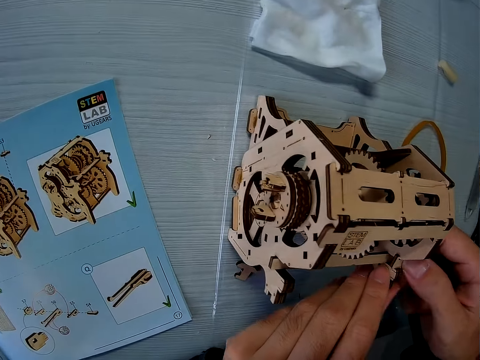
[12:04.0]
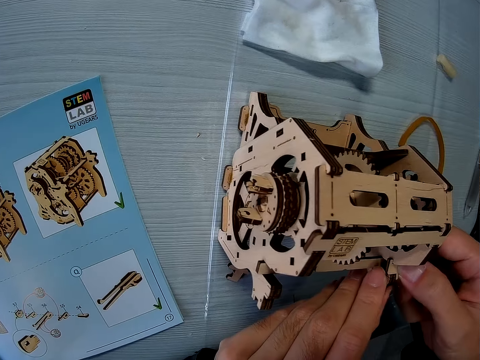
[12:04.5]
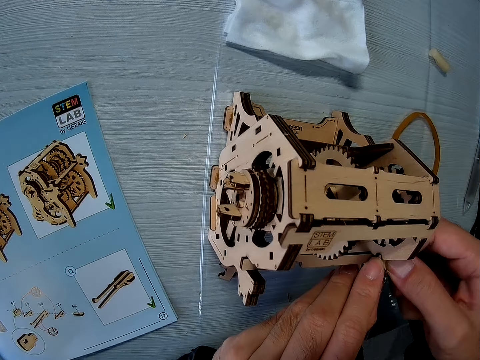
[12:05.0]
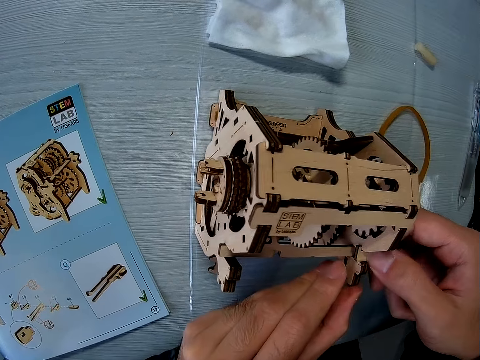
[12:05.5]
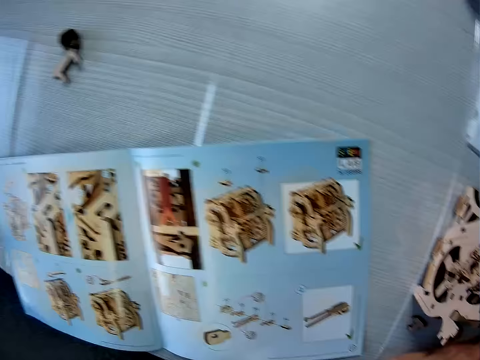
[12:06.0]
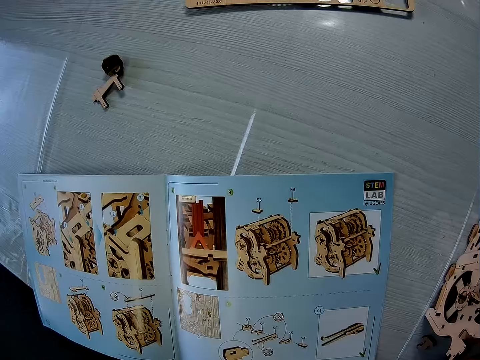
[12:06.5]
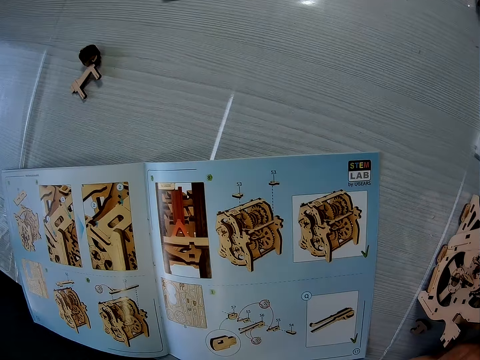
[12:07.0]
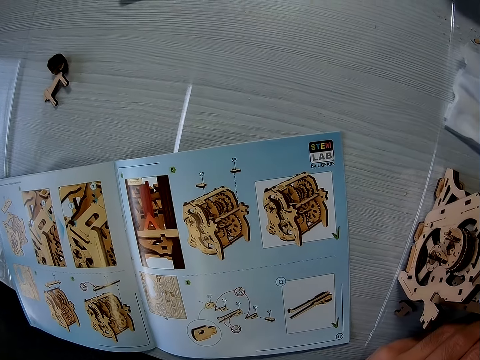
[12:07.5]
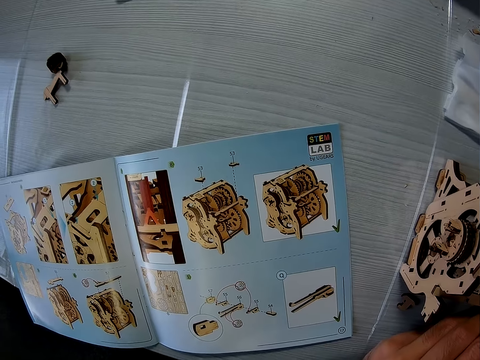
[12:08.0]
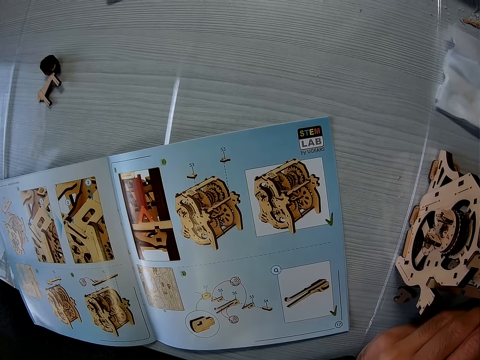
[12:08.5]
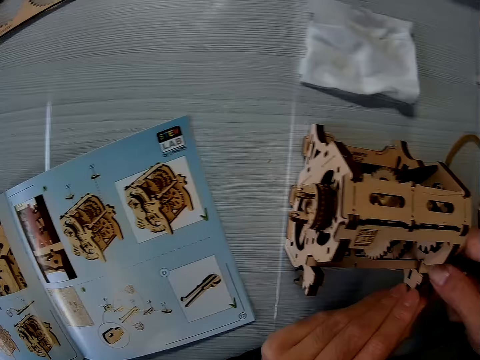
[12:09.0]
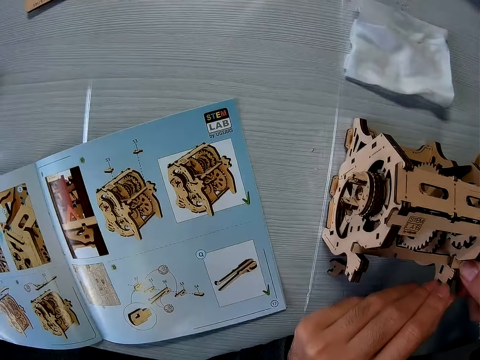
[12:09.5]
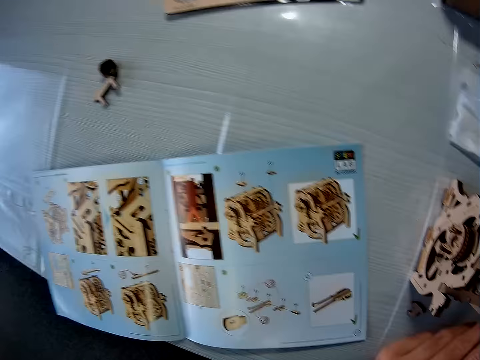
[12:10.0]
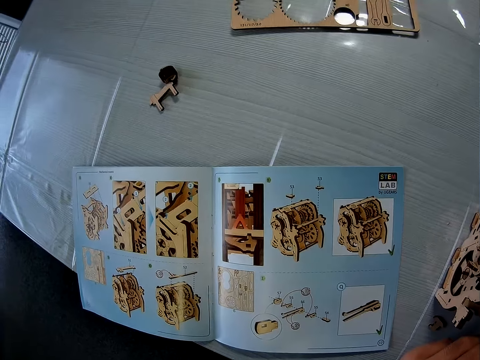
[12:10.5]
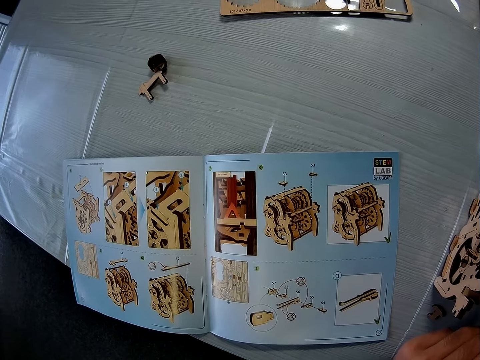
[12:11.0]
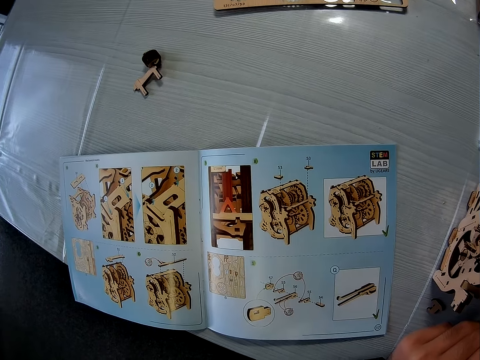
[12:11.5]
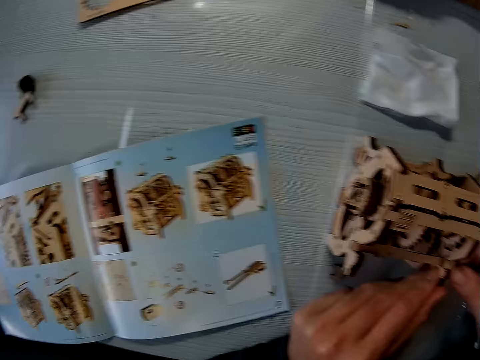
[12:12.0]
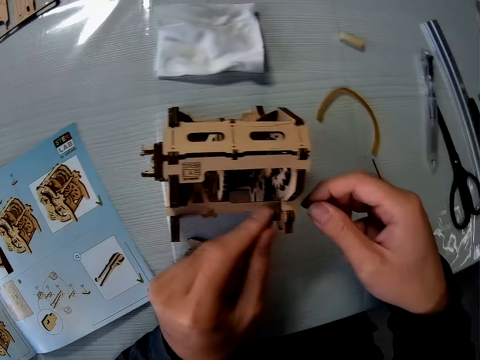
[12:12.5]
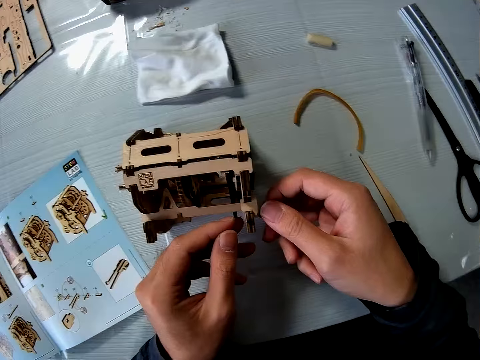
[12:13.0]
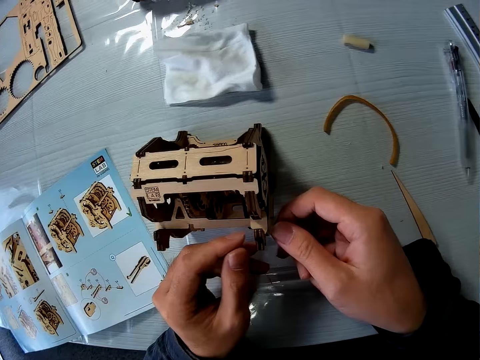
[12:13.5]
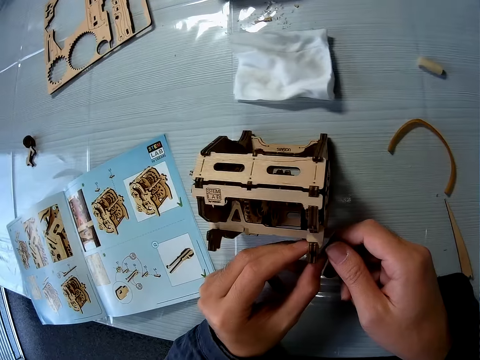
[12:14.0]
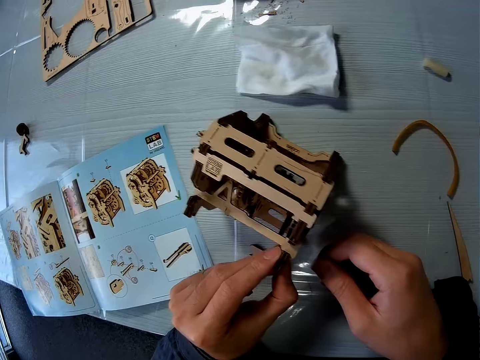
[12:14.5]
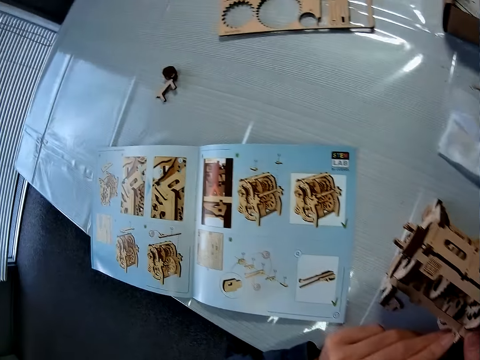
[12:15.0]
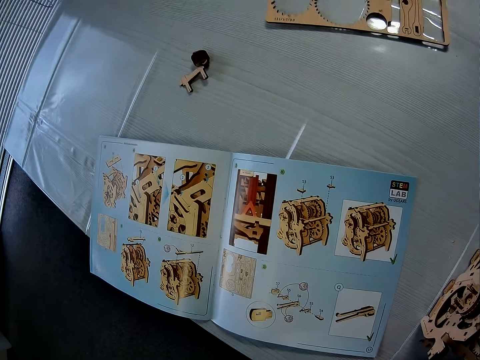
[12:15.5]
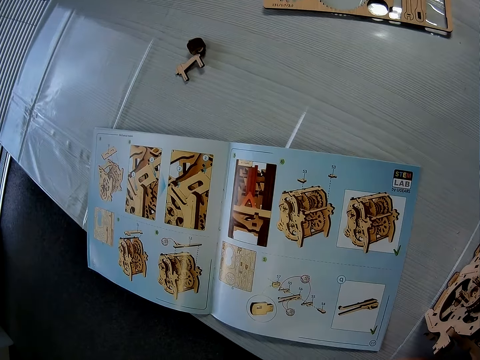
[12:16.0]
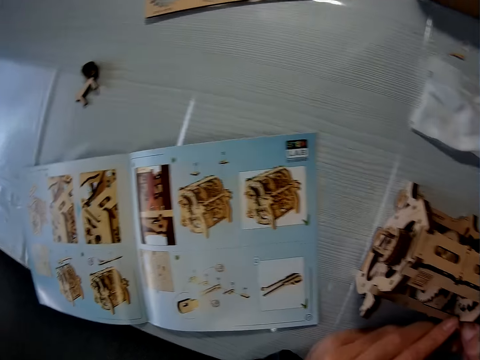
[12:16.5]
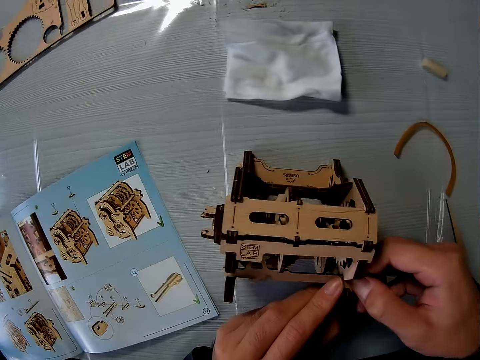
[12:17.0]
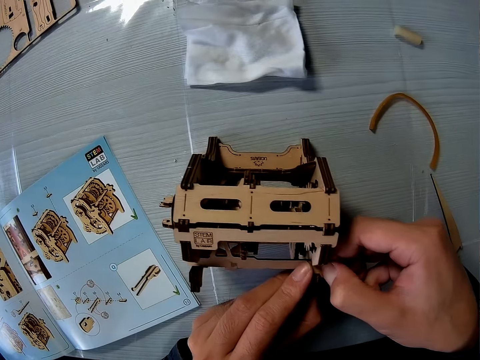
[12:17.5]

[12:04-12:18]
The camera wearer turns the wooden engine kit on the table with the left hand. They pull the small piece out of the wooden engine kit using both hands.

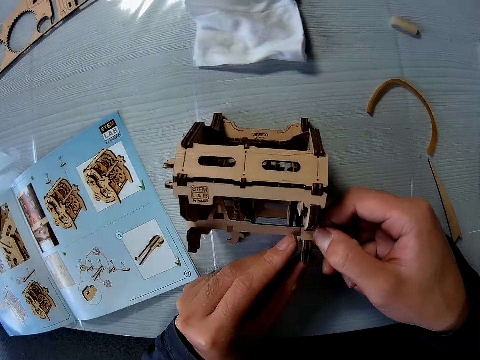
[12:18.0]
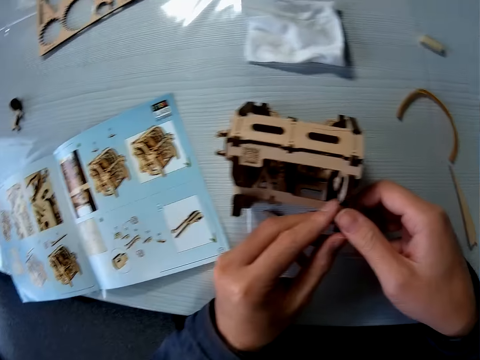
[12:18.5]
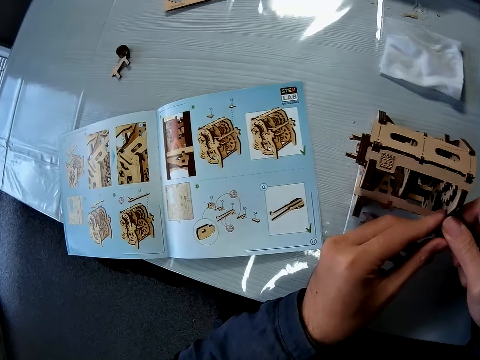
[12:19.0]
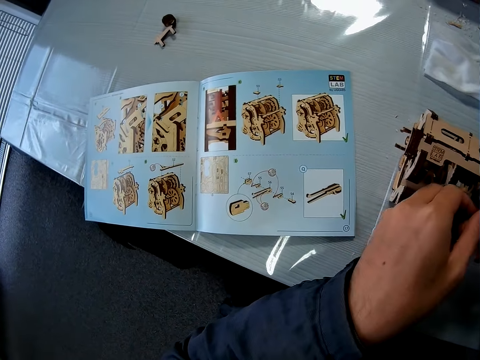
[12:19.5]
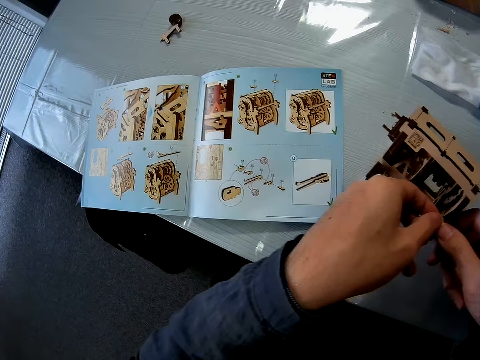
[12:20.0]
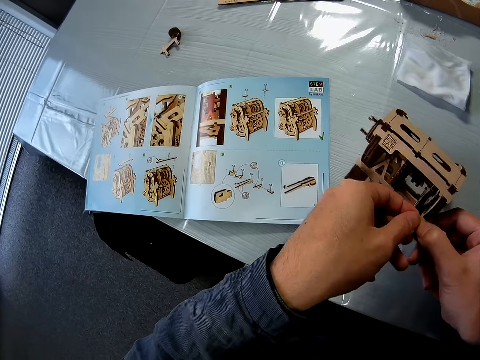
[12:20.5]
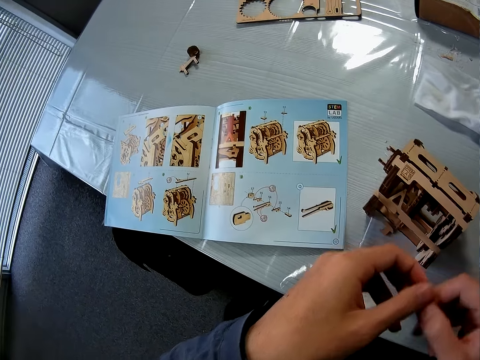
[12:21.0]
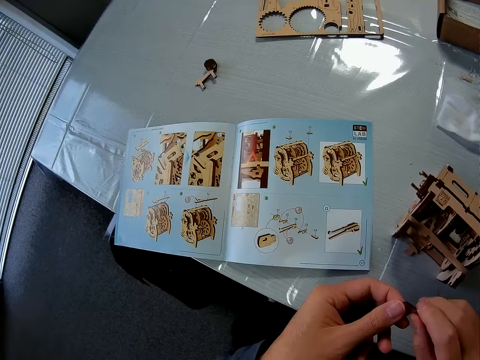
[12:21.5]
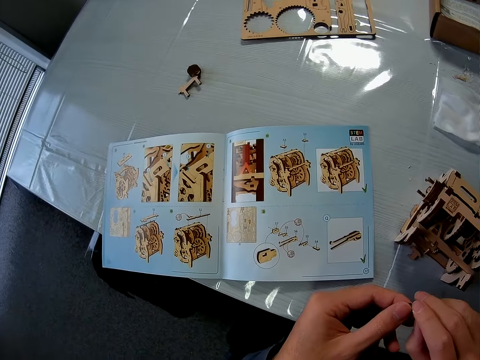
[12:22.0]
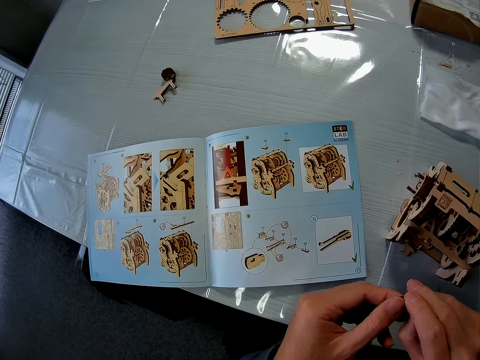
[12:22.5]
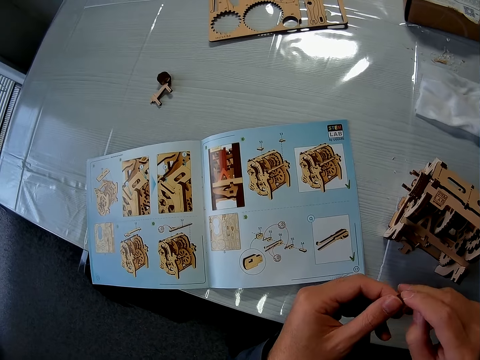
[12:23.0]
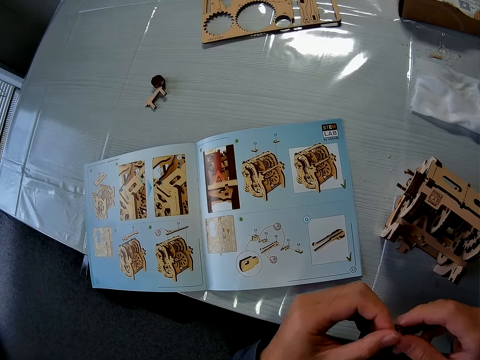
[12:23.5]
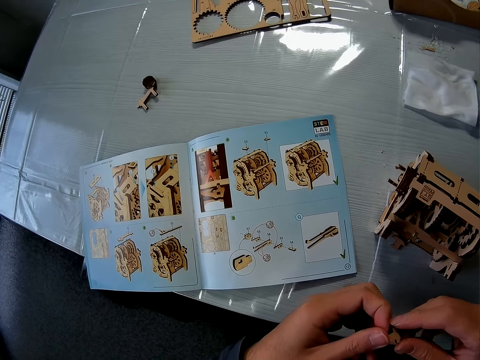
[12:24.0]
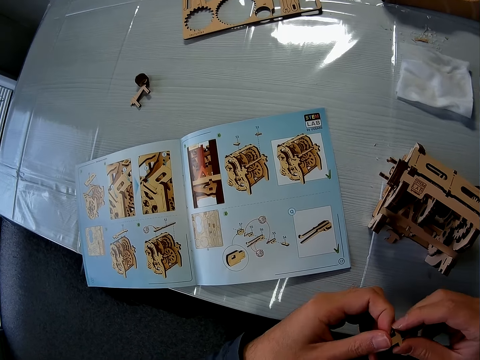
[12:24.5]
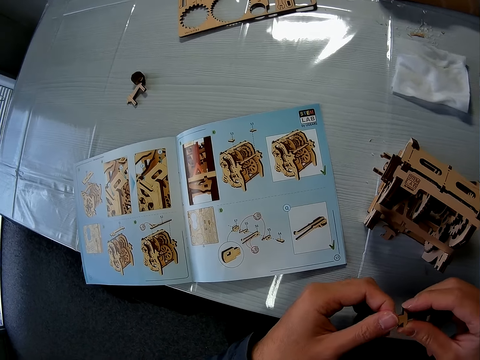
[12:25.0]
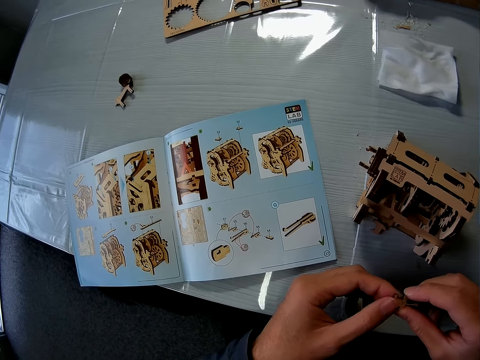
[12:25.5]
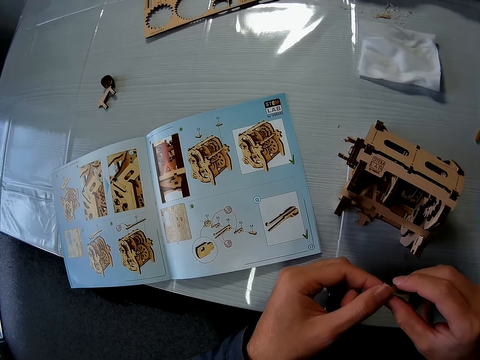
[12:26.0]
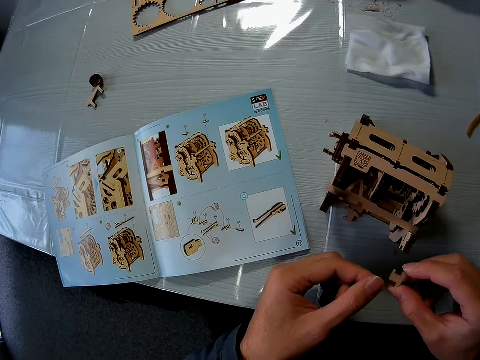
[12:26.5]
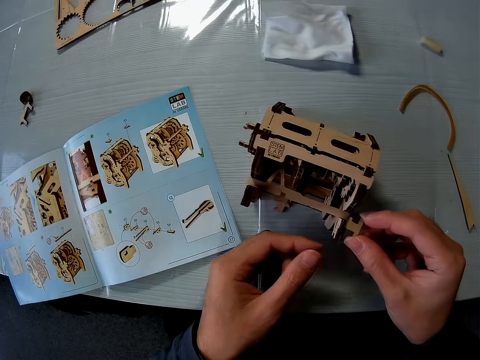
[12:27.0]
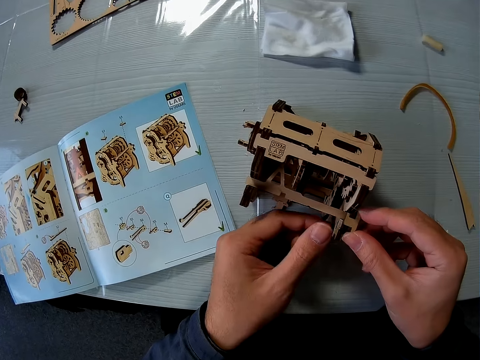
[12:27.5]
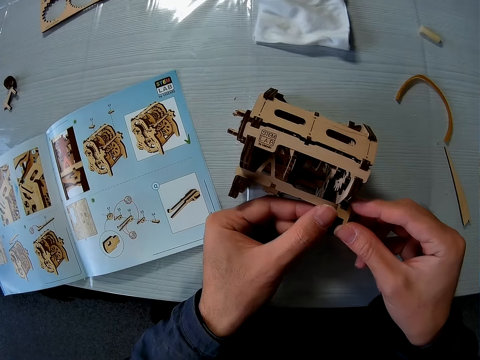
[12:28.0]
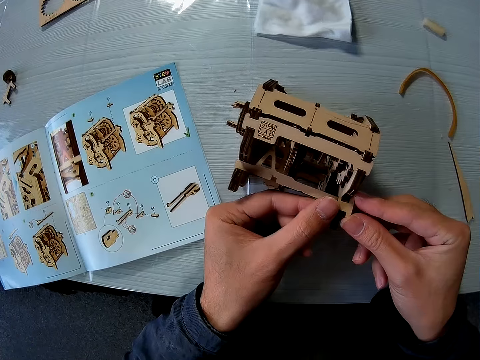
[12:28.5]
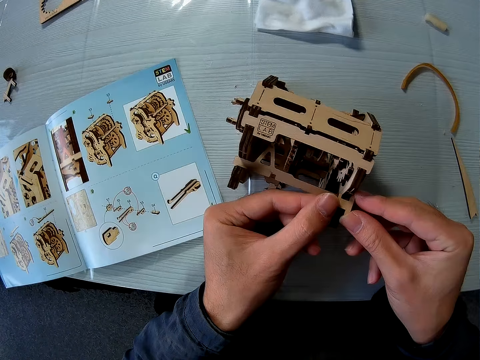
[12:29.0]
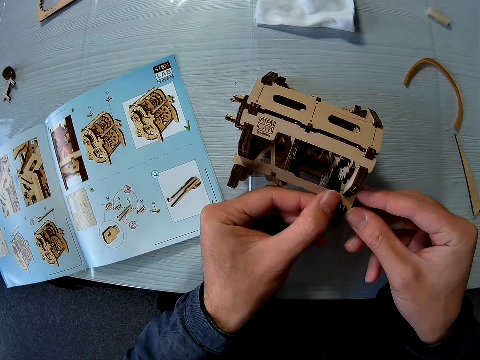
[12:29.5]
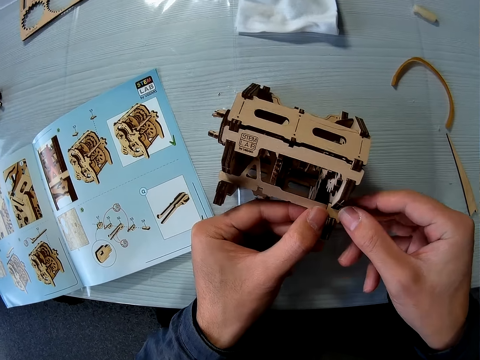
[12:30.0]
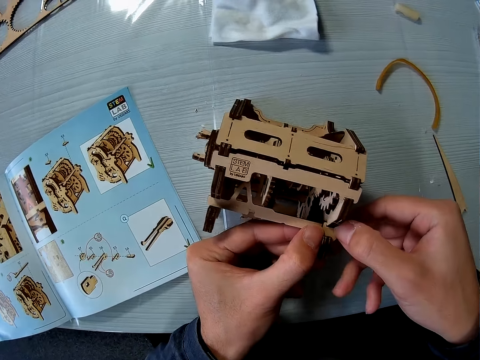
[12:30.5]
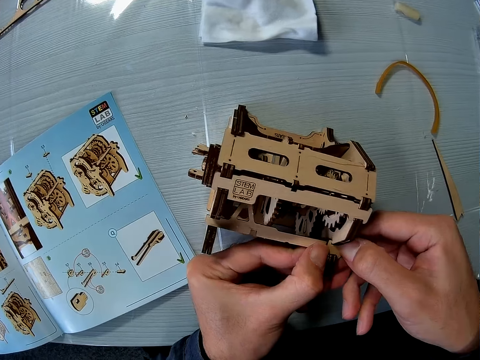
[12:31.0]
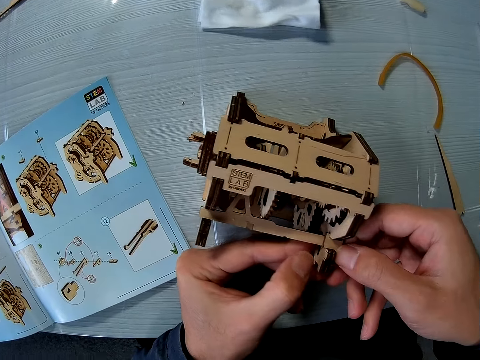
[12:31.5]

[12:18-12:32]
The camera wearer detaches the wood piece from the wooden mechanical model or wooden engine kit. They compress the piece with both hands. They adjust the wood piece. They stretch the piece to the wooden engine kit using the right hand. They fix the piece on the wooden engine kit with both hands.
